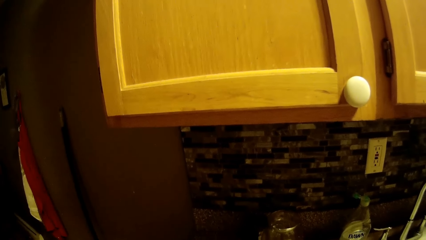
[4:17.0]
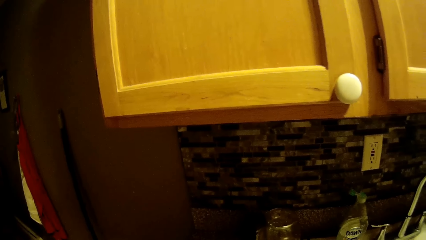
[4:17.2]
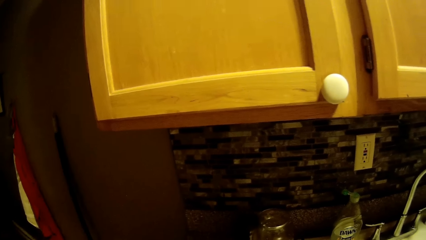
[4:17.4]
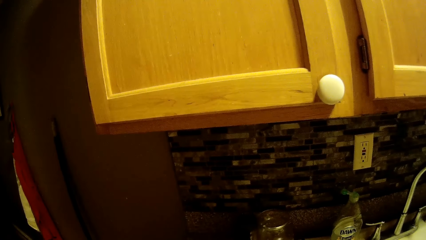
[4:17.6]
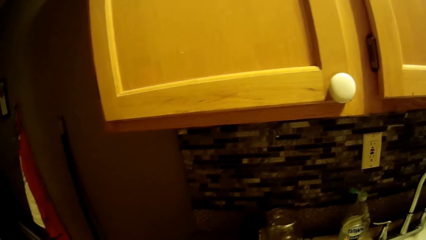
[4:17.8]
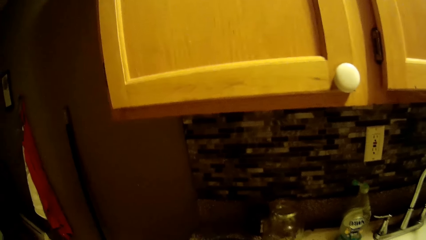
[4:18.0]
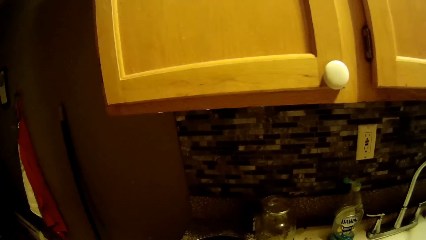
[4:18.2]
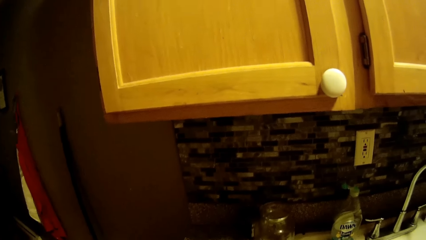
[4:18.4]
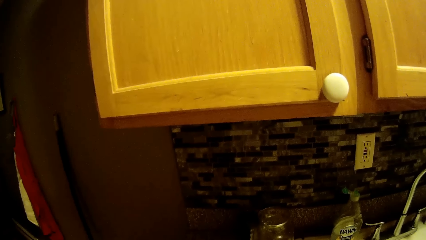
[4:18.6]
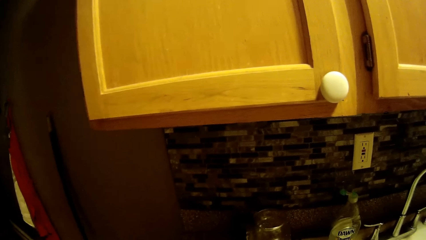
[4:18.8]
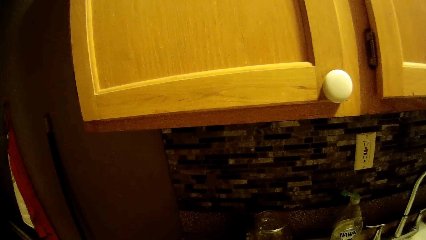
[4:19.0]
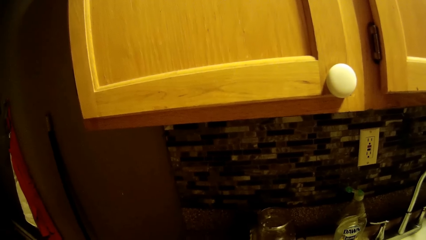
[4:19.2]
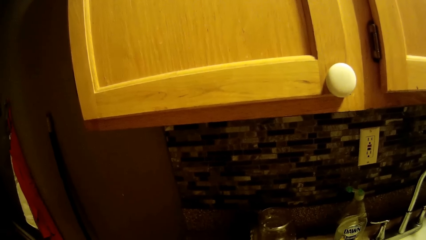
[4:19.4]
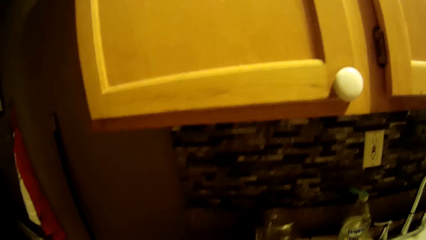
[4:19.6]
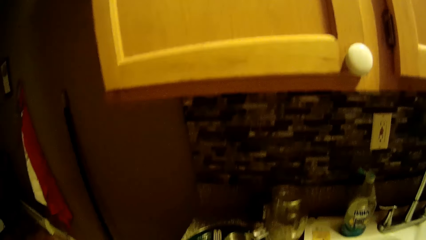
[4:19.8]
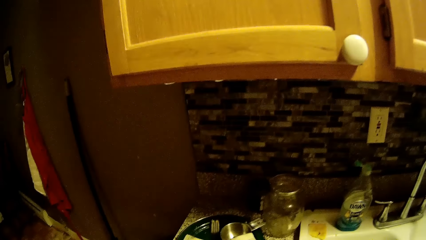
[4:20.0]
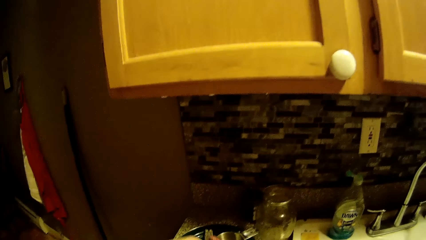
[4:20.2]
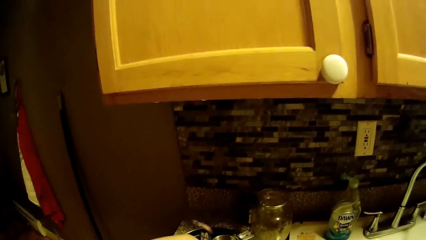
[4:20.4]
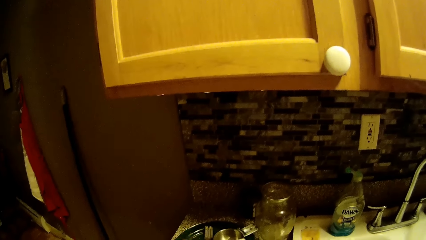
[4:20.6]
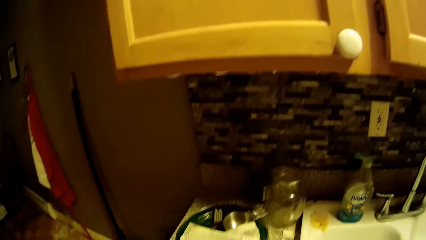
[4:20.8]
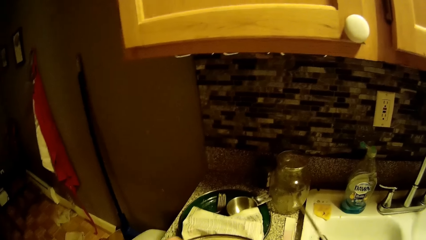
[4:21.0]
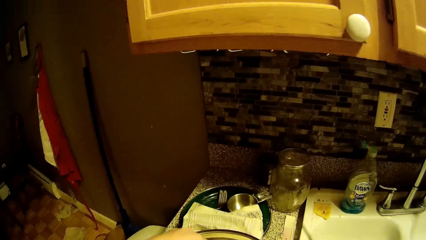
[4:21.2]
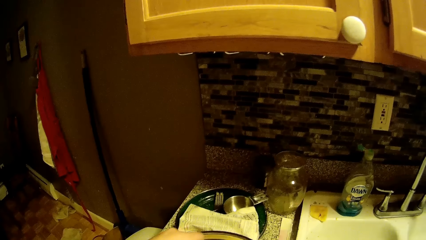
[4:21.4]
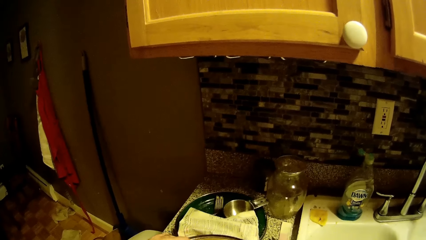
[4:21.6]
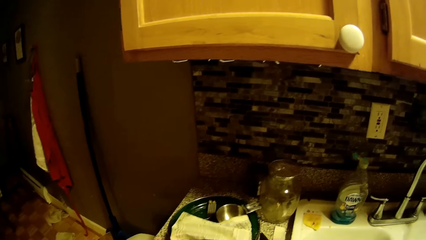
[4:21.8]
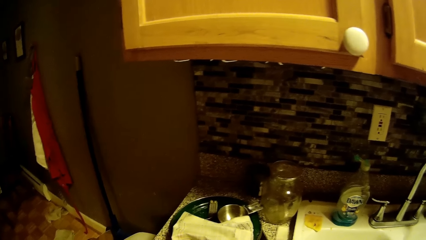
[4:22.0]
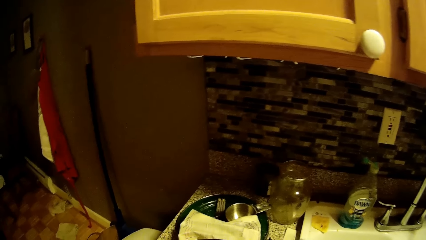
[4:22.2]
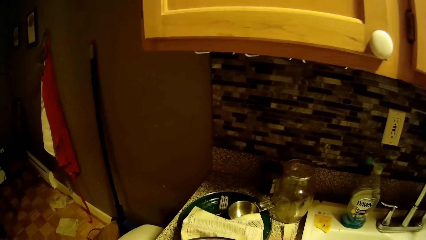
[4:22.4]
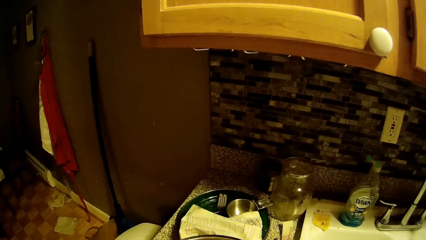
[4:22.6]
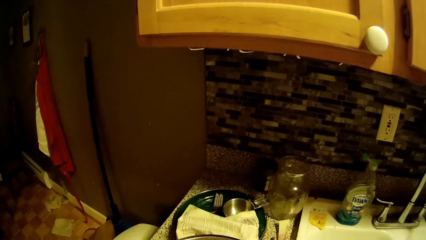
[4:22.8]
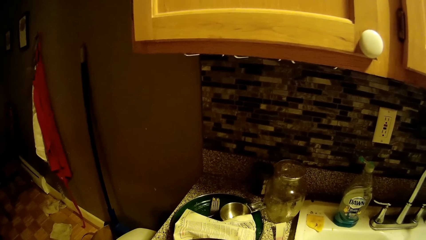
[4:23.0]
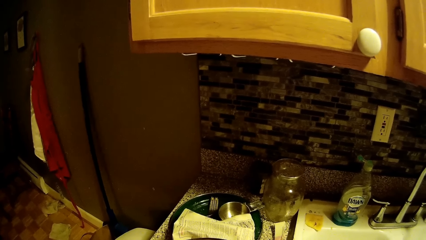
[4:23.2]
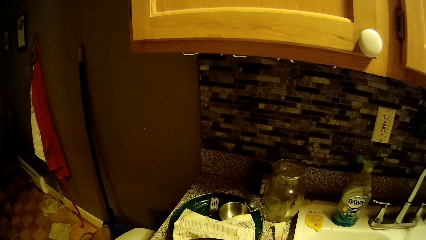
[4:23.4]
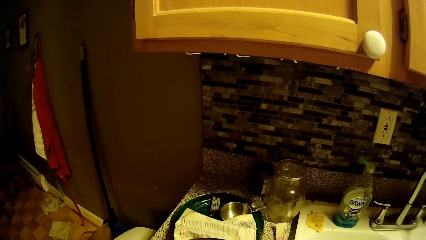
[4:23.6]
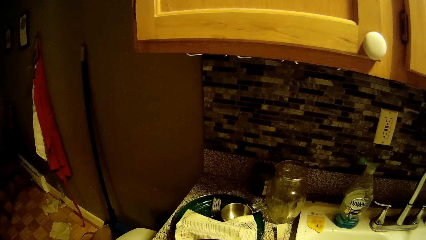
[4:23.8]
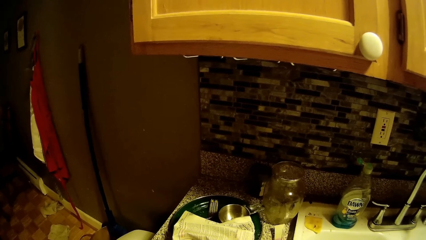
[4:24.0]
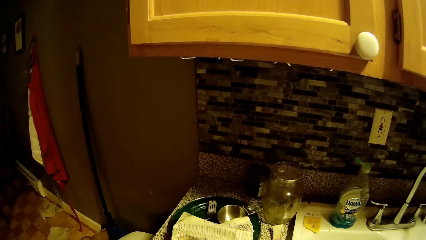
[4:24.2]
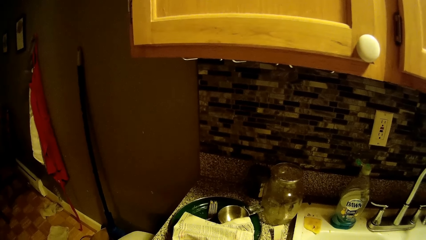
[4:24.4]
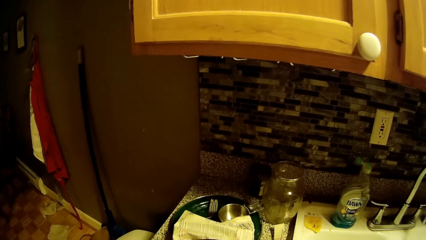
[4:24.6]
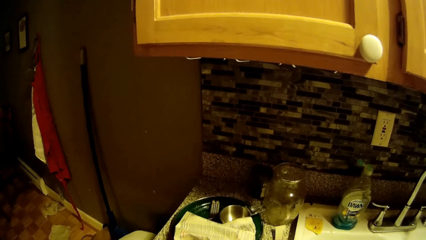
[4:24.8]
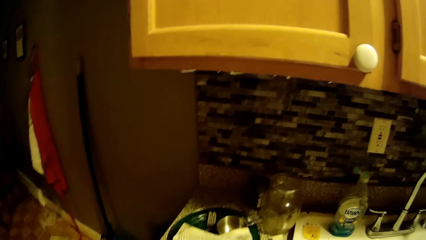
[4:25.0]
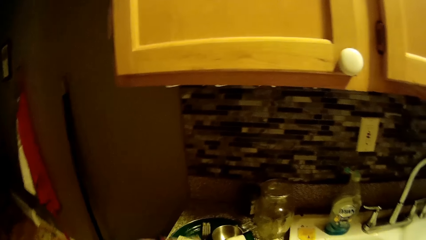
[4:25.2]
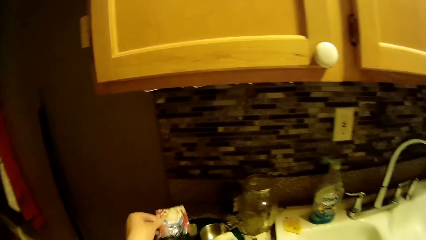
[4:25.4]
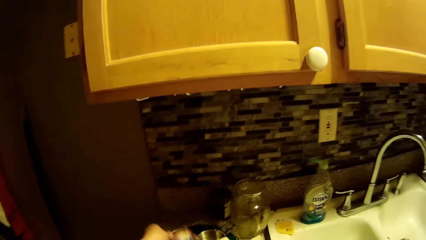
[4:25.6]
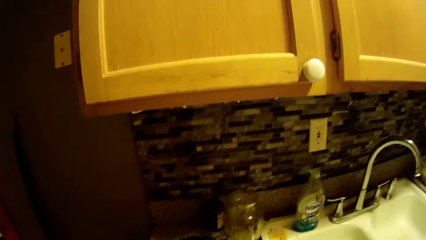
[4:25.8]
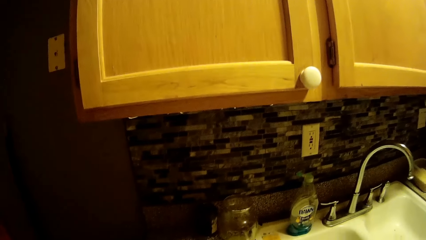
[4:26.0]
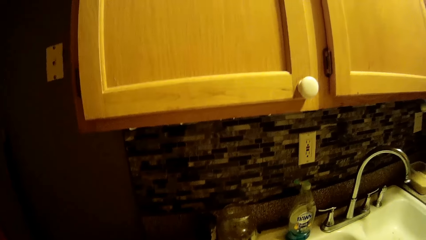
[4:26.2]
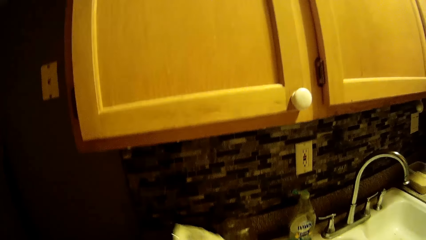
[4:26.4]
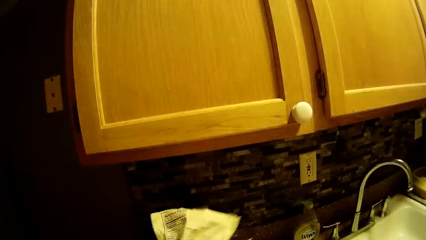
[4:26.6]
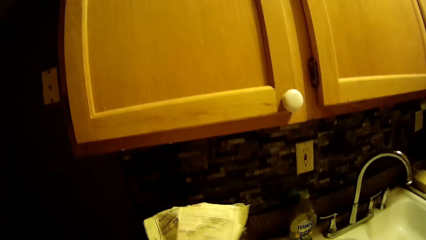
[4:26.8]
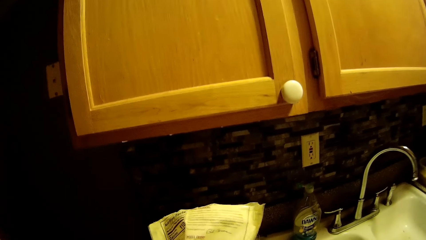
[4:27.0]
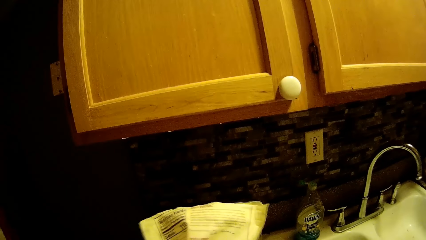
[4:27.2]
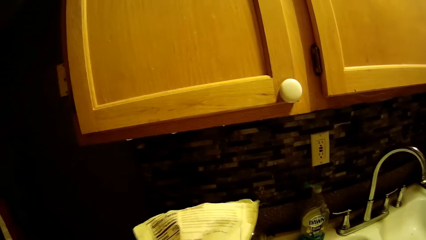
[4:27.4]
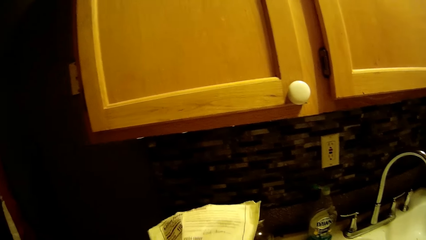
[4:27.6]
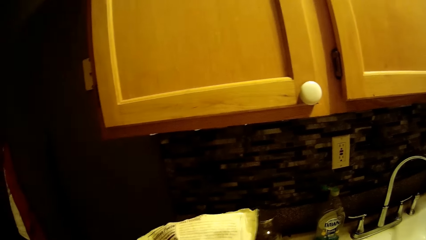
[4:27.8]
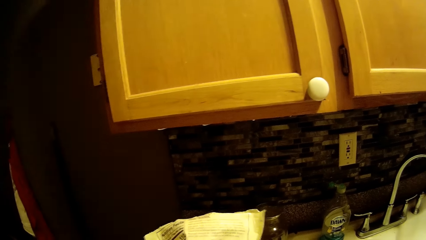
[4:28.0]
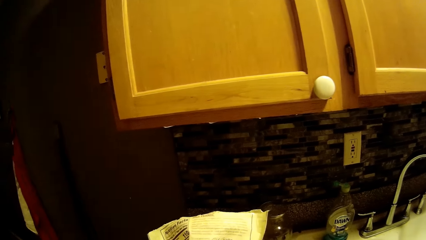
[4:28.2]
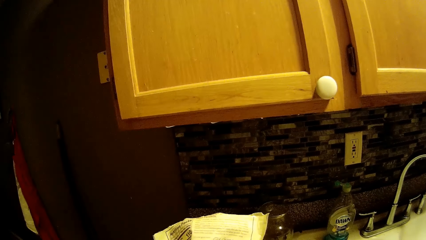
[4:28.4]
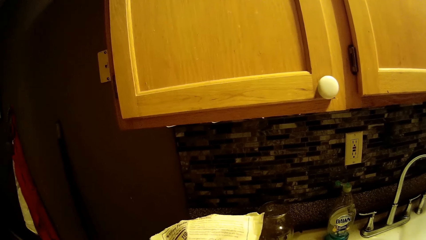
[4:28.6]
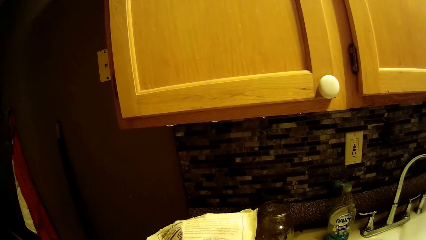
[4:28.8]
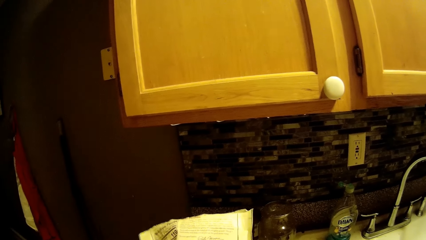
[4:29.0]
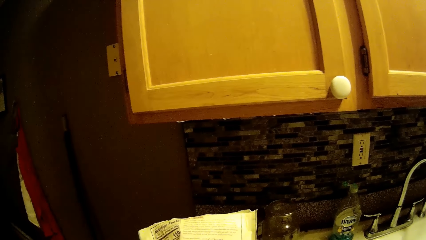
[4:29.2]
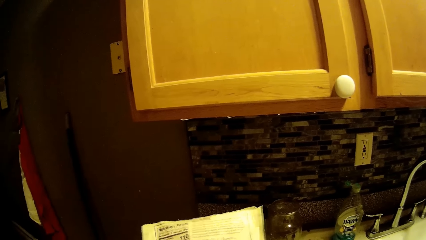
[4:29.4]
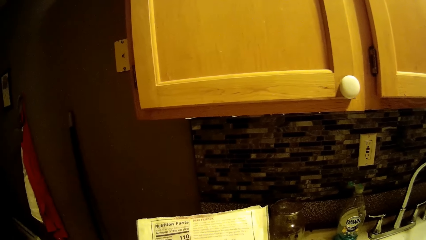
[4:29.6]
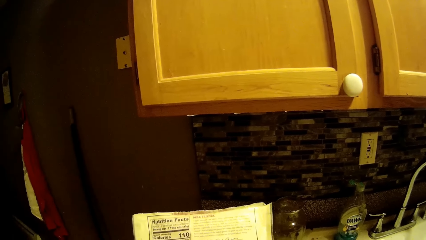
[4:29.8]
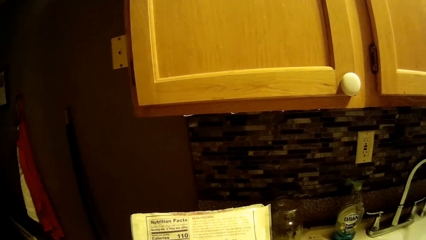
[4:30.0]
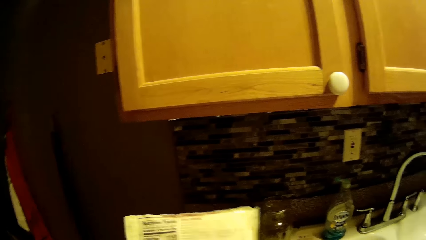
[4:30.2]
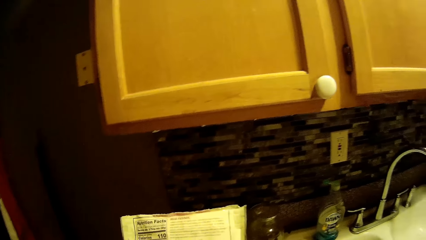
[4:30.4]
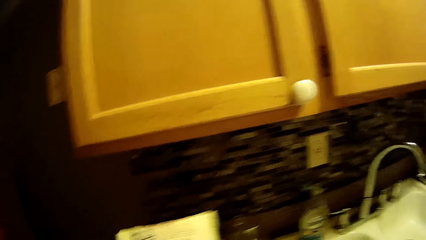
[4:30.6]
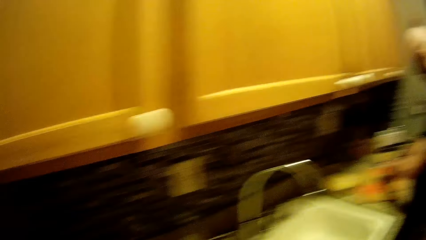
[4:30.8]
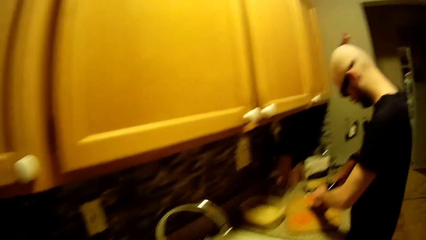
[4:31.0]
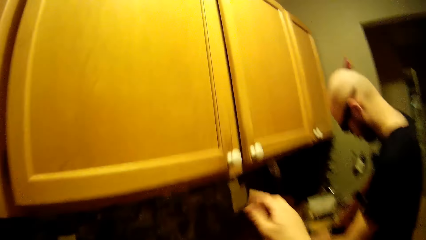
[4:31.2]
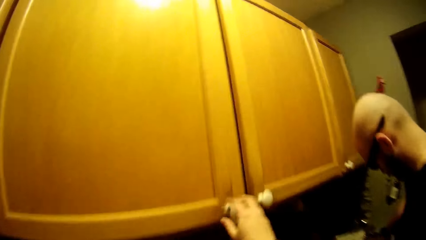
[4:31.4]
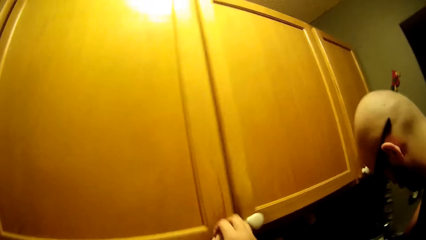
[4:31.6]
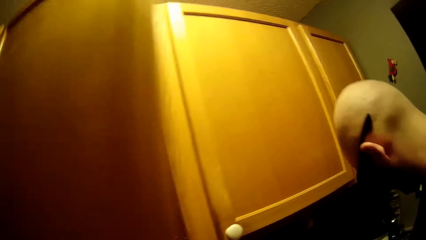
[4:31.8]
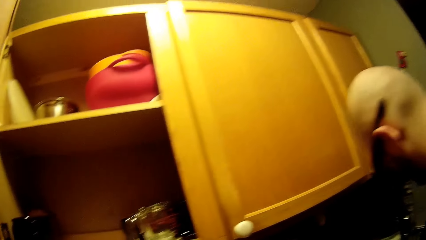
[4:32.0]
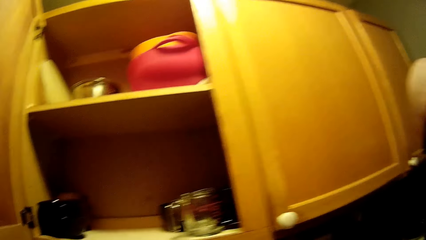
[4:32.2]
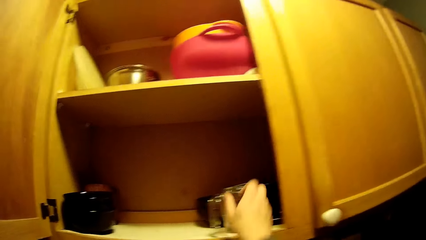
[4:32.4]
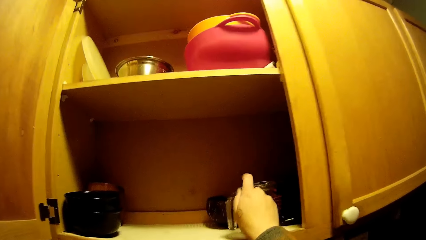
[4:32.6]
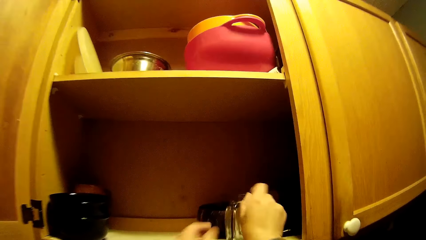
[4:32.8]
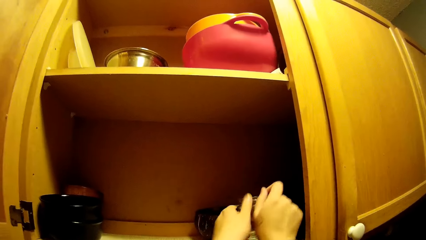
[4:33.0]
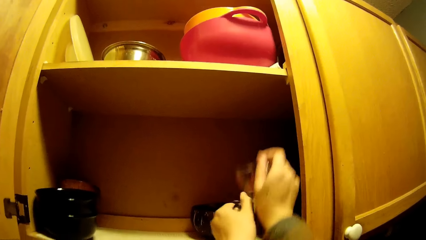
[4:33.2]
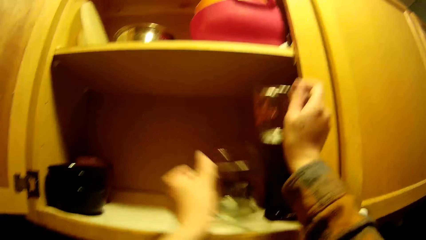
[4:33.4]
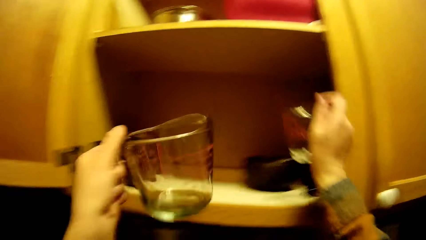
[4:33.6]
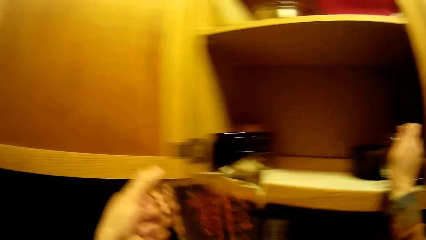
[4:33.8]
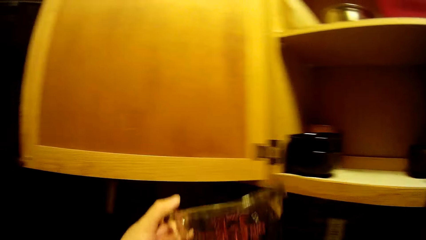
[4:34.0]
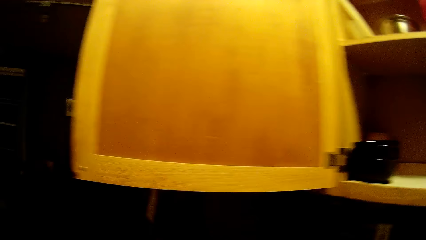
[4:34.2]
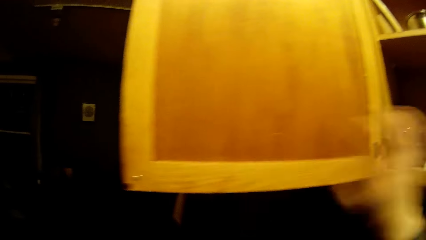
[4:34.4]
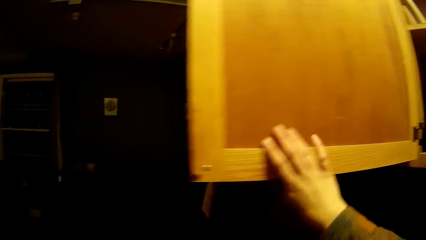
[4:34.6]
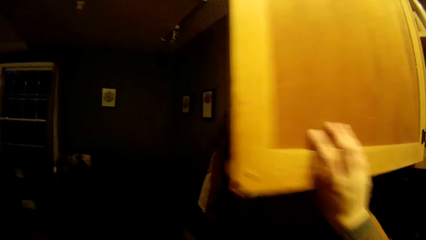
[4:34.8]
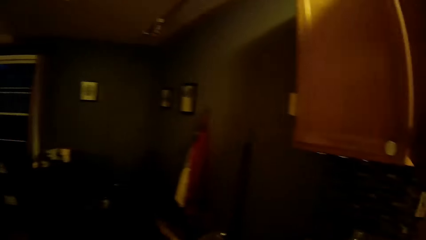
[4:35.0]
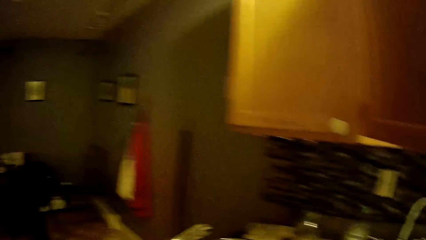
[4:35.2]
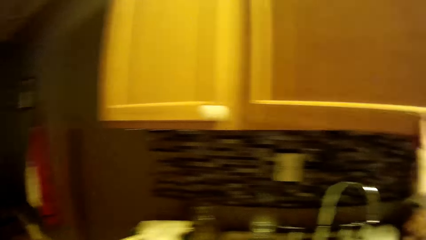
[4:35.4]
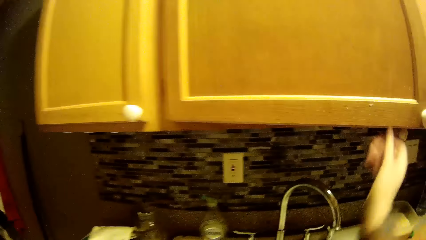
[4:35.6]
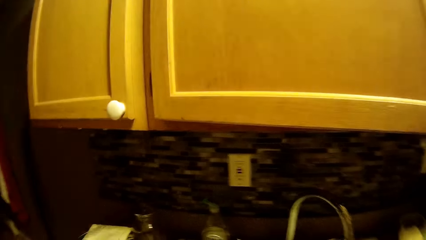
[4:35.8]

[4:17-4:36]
The camera wearer cuts a sachet with scissors. She drops the scissors on the table. She drops a nylon pack on the countertop with her left hand. She picks up a food pouch from the table and reads the instruction from the food pouch. She holds the nylon pack with her right hand. She drops the food pouch on the table. She opens the cupboard with her left hand. She picks up a jar or measuring jug from the cupboard with her left hand. She closes the cupboard with her right hand.
